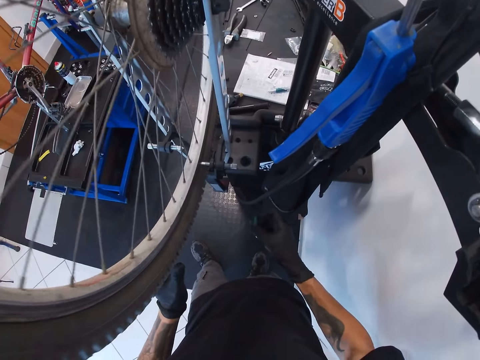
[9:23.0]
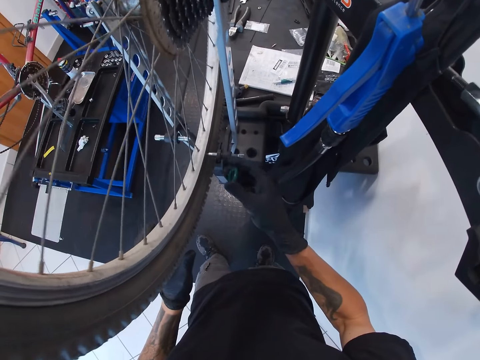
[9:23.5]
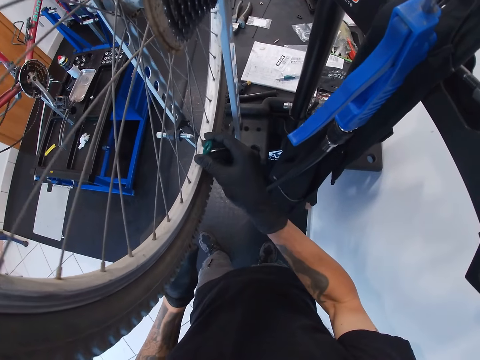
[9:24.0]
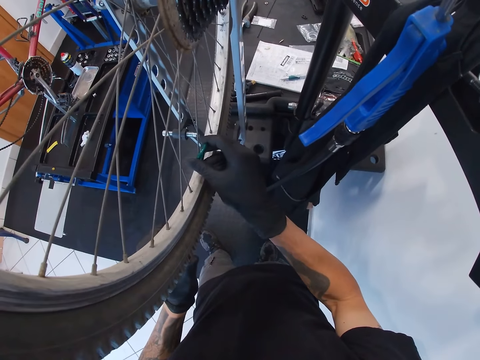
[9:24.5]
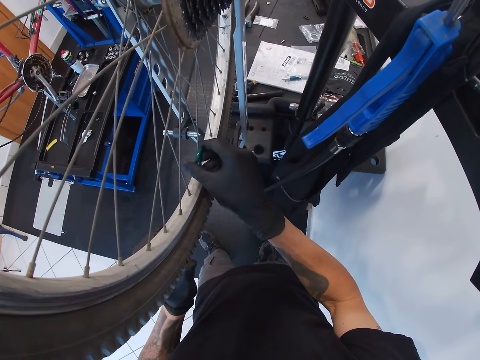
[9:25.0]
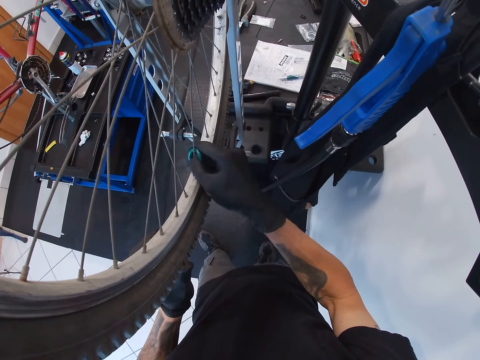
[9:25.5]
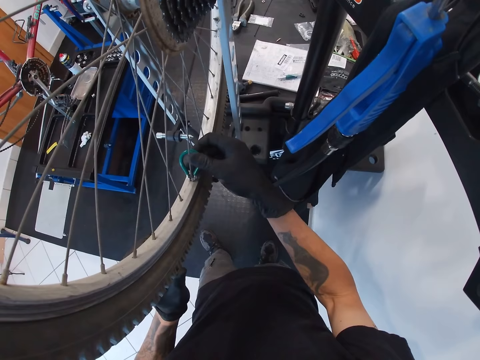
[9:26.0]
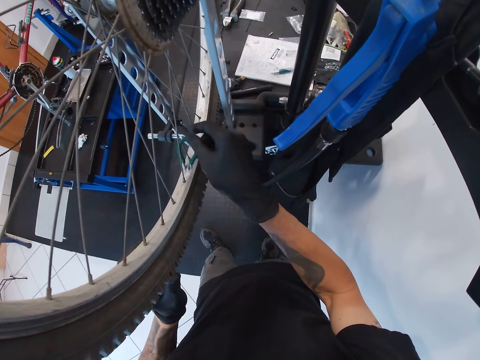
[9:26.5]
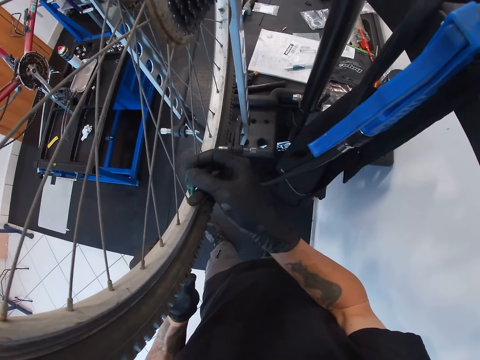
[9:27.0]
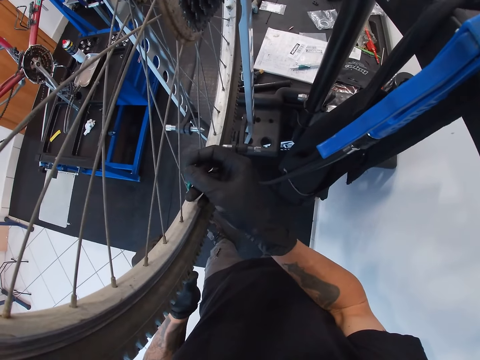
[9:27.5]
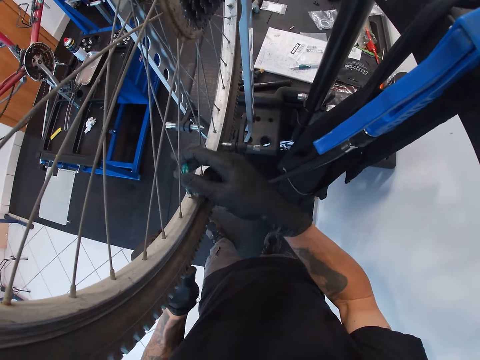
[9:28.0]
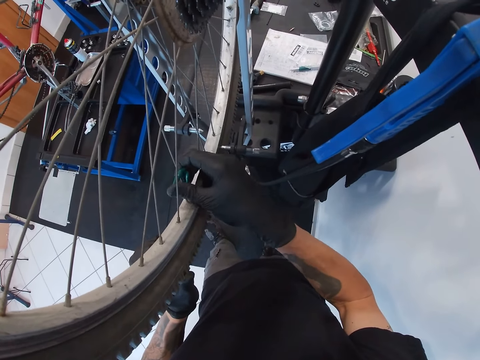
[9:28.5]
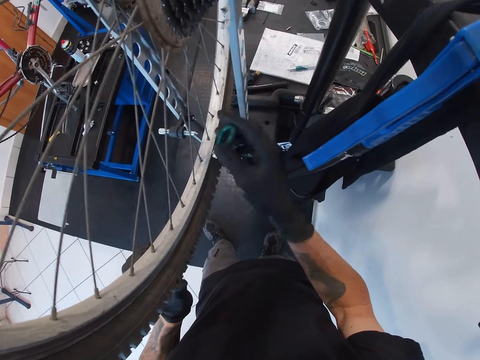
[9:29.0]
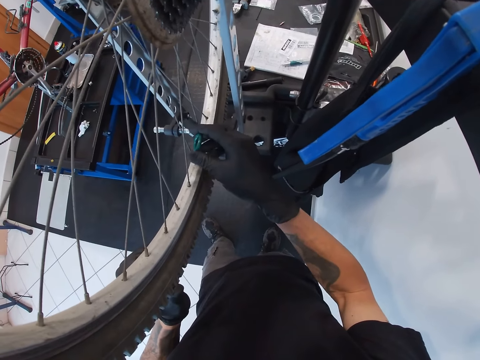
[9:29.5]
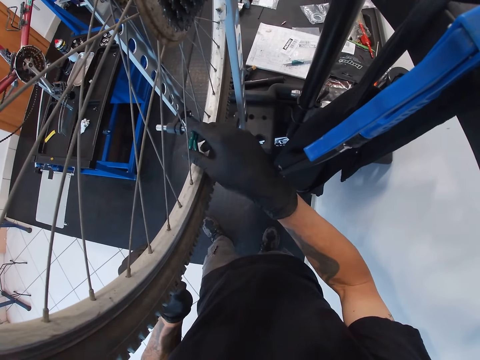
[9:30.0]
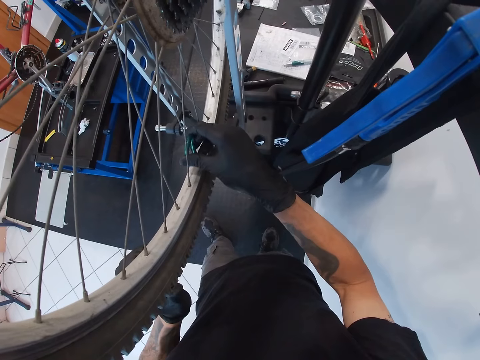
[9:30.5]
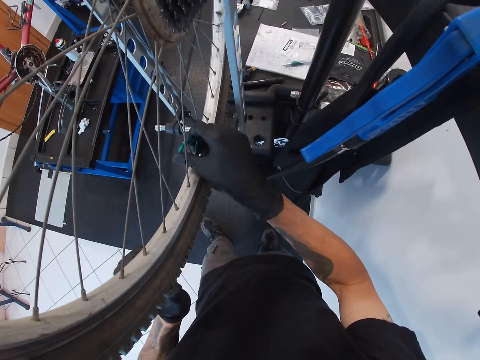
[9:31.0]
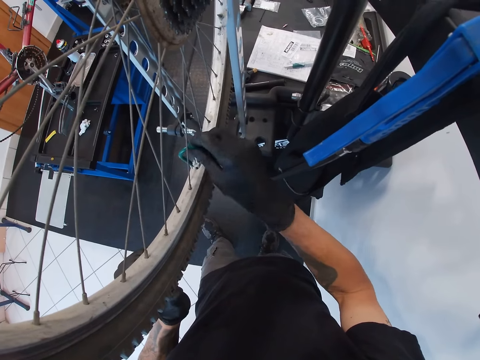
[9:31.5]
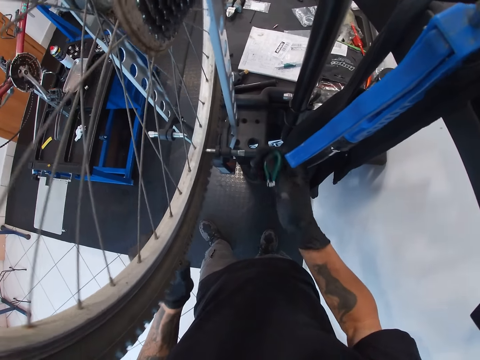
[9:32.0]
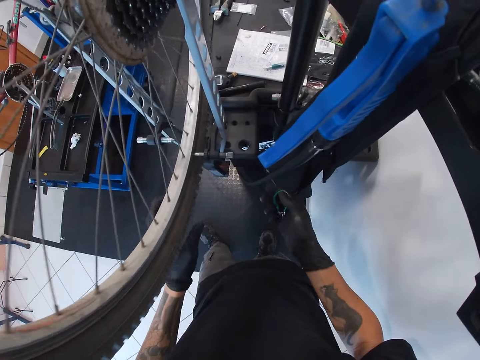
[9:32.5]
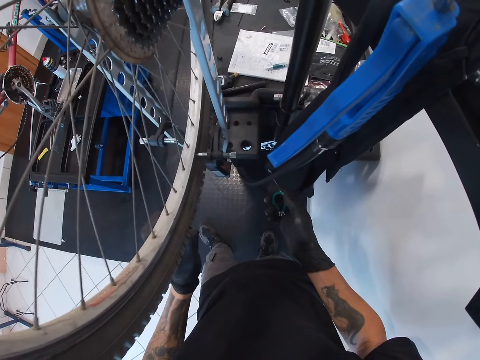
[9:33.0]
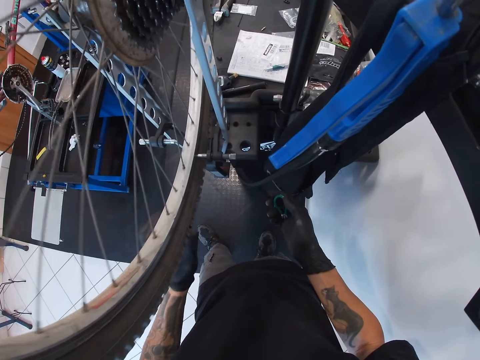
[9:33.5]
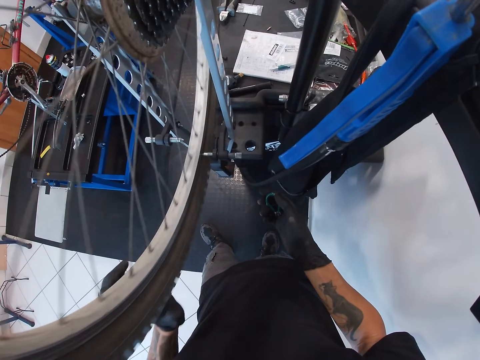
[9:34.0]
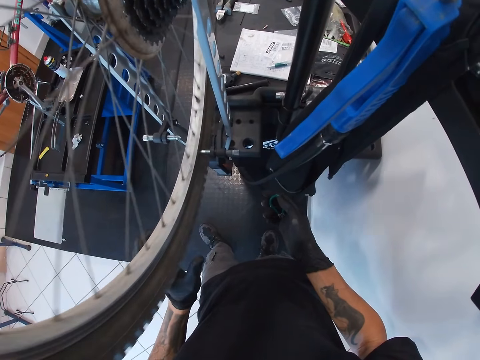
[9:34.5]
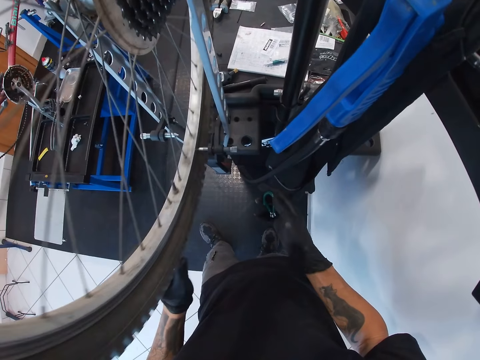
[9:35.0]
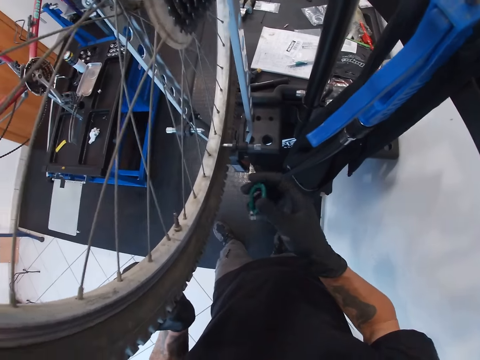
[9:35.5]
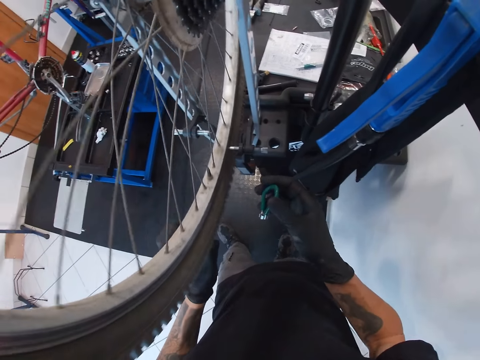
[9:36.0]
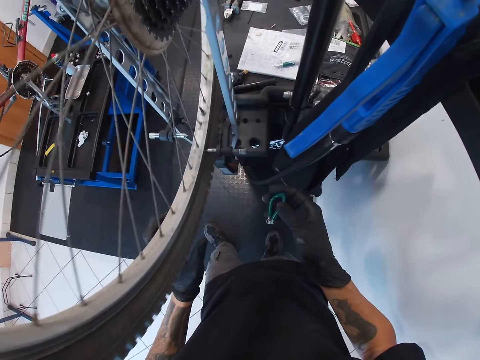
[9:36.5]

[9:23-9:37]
The camera wearer adjusts the spoke nipples with a spoke wrench with his right hand. He fixes the wheel. He lifts the spoke wrench from the bicycle wheel with his right hand and rotates the bicycle wheel with his left hand.

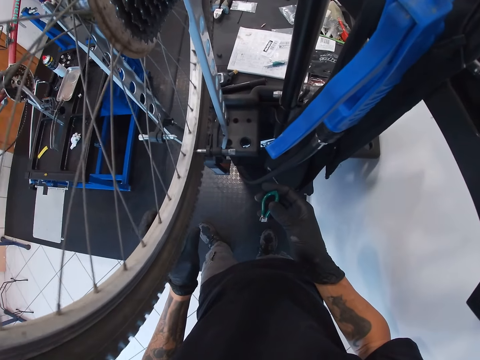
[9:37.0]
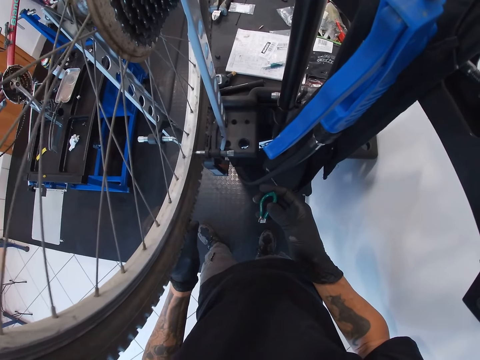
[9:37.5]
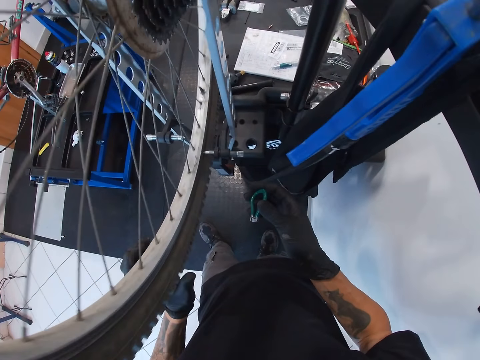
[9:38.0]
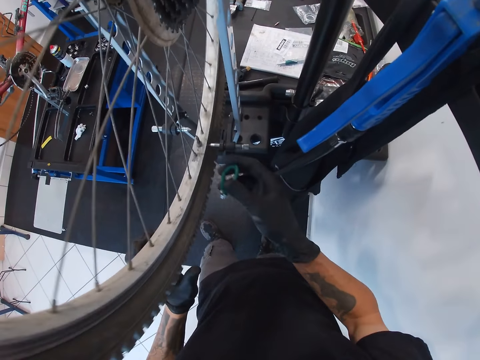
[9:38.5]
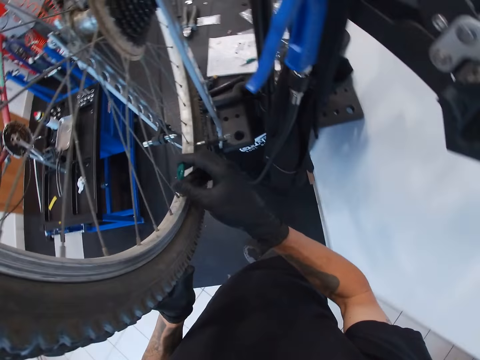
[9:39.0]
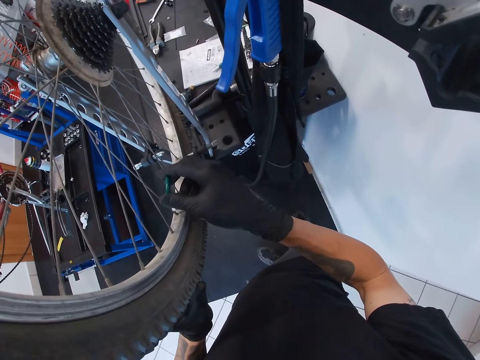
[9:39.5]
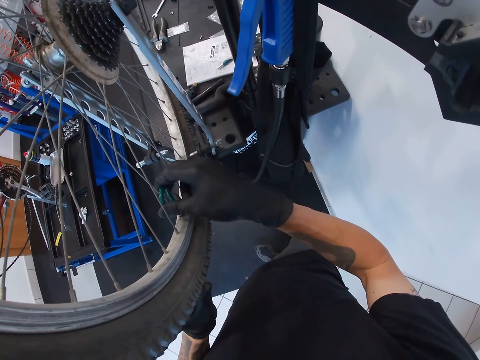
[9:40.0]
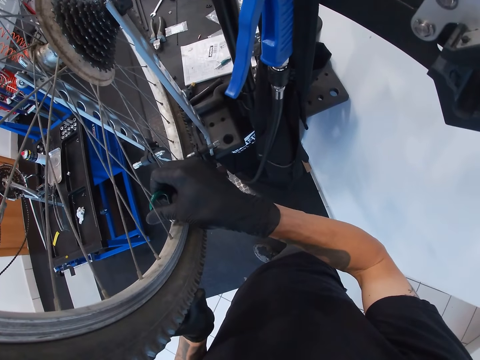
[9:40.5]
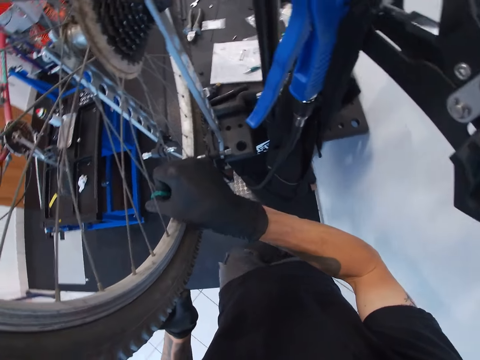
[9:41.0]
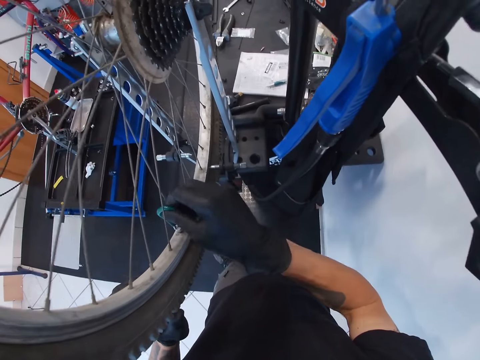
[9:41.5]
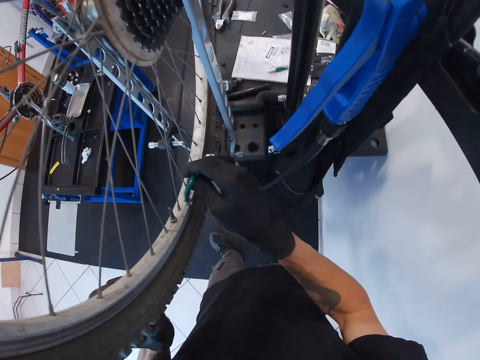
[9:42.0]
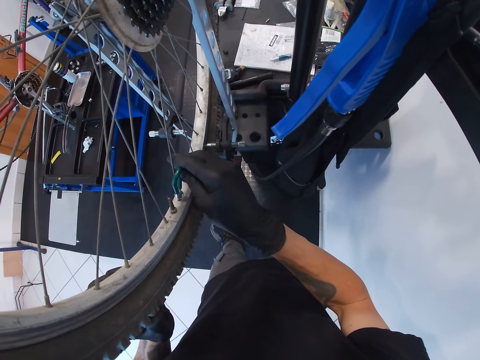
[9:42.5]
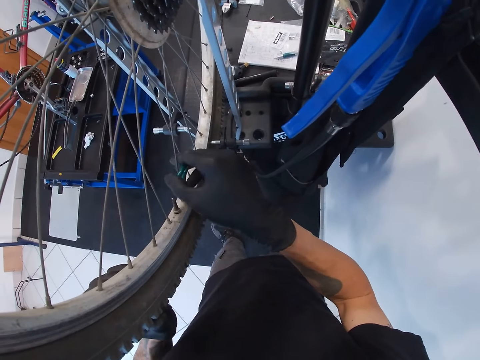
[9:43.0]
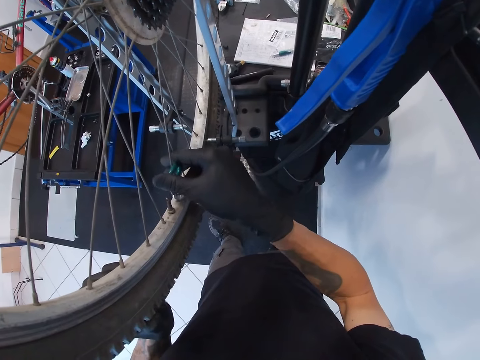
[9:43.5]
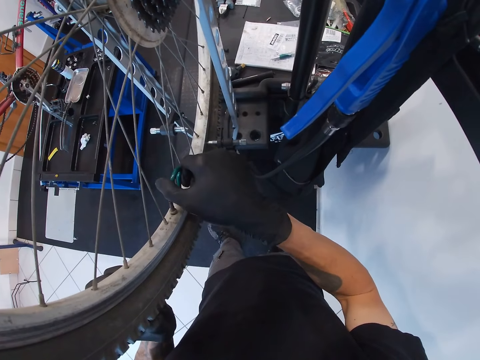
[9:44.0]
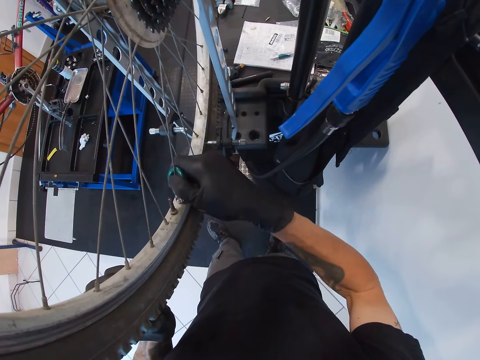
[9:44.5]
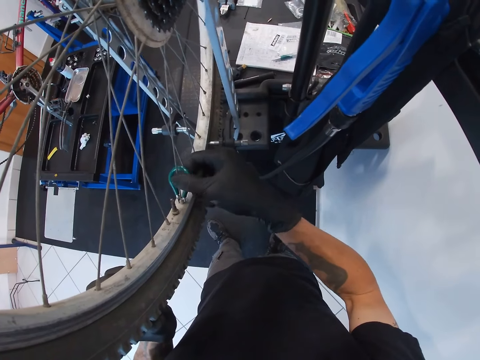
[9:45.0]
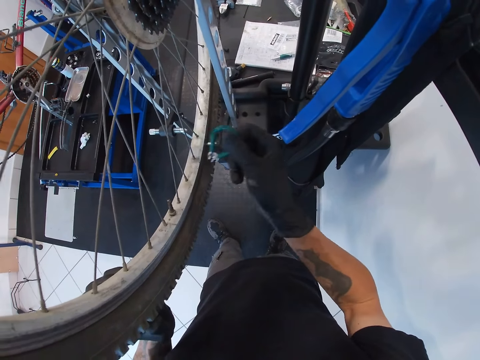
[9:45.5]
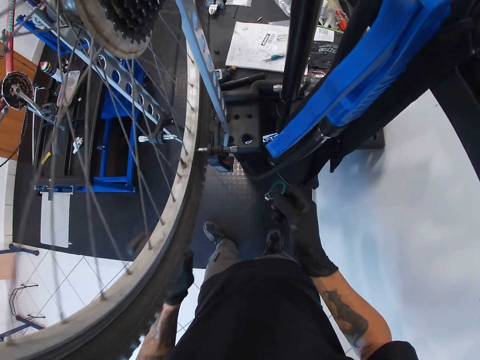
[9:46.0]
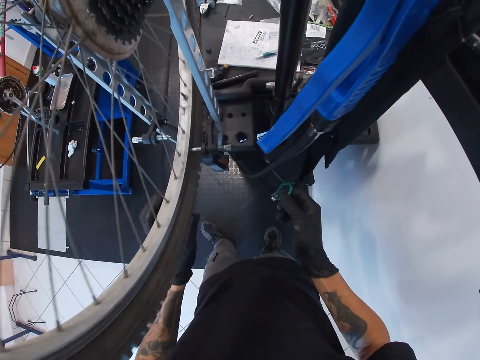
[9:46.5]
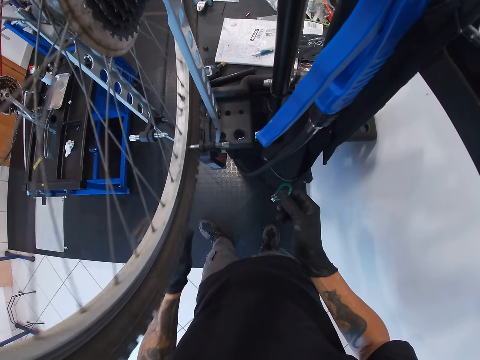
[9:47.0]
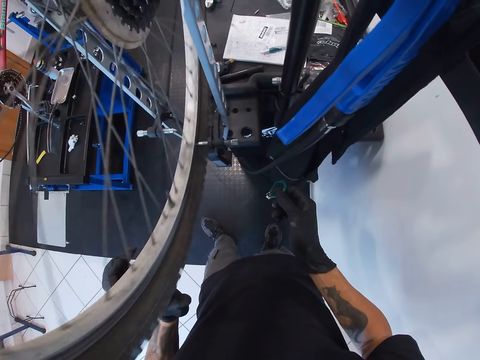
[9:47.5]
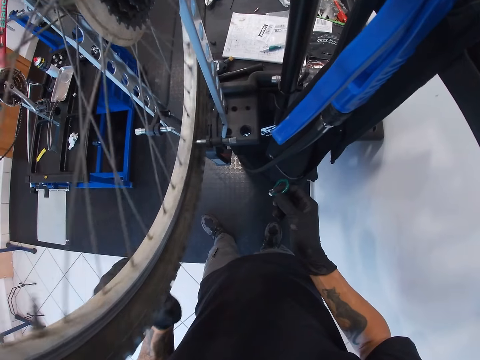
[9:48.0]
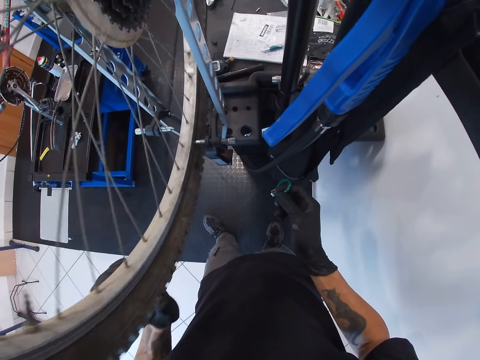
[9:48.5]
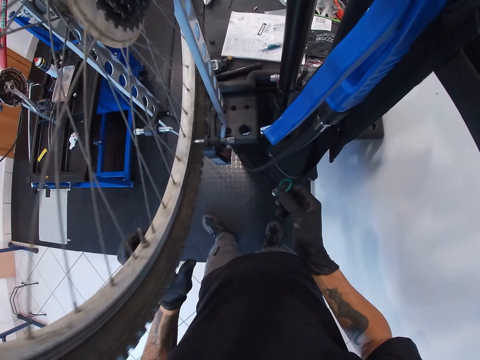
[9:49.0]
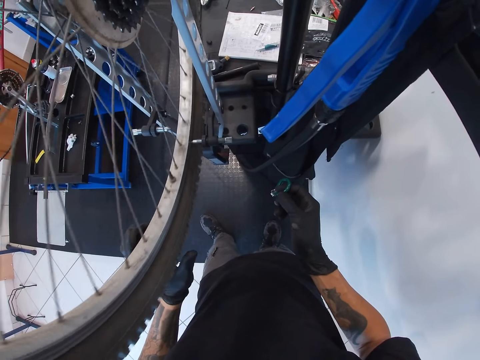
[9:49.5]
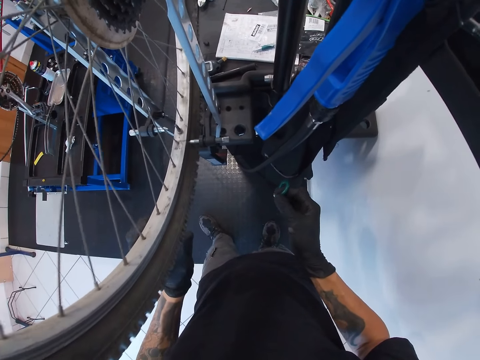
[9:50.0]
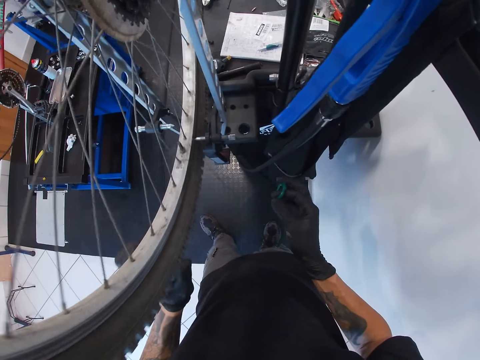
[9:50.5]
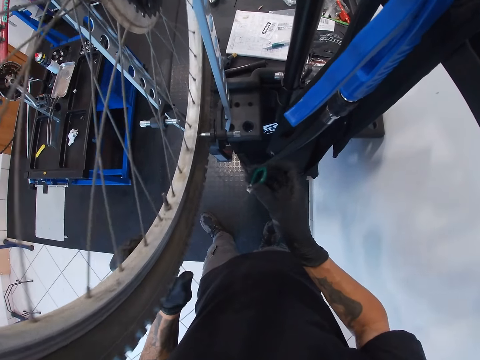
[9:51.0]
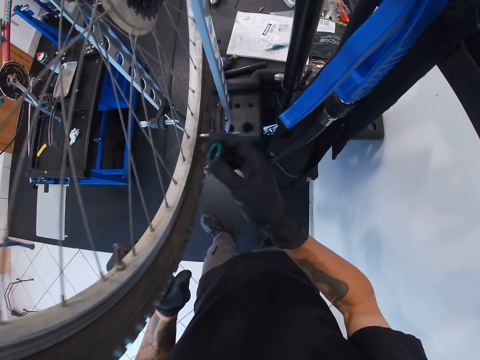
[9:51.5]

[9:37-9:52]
The camera wearer holds the bicycle wheel with his left hand. He fixes the wheel wires. He adjusts the spoke nipples with the spoke wrench with his right hand. He lifts the spoke wrench from the bicycle wheel with his right hand. He rotates the bicycle wheel with his left hand. He holds the bicycle wheel with his left hand.
